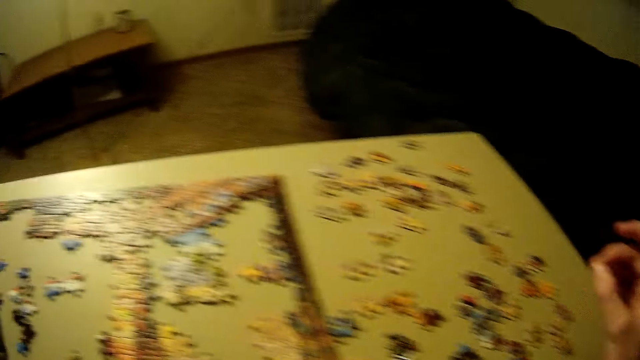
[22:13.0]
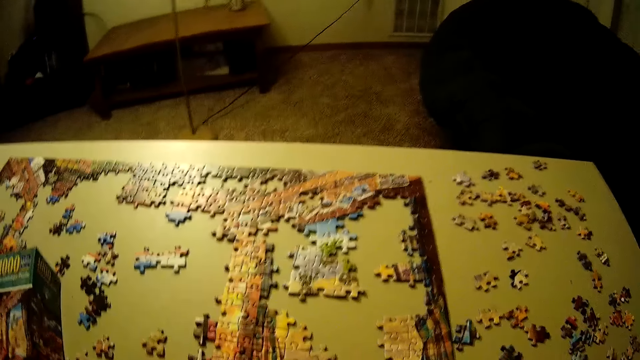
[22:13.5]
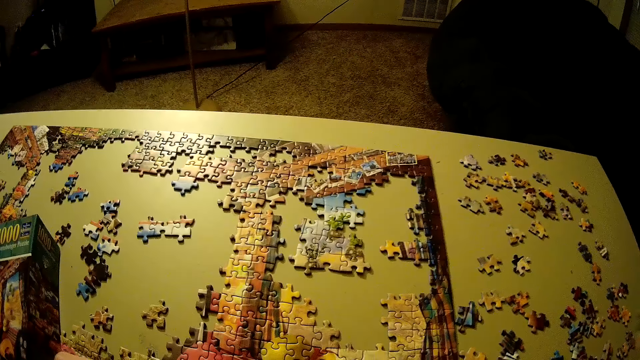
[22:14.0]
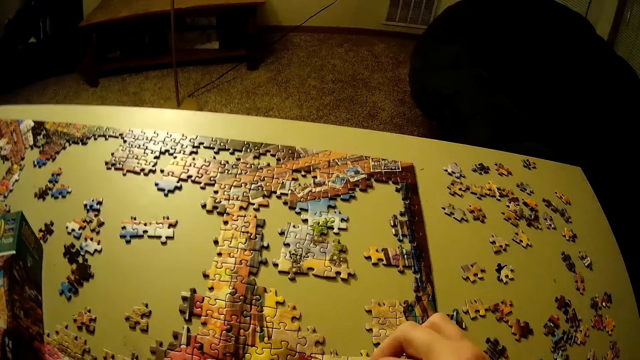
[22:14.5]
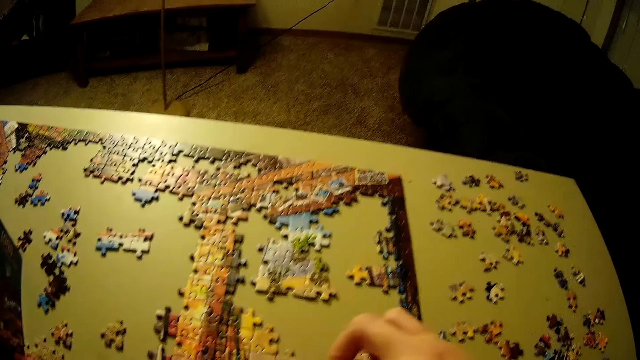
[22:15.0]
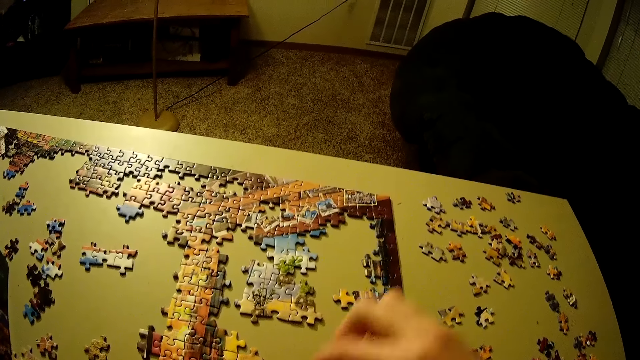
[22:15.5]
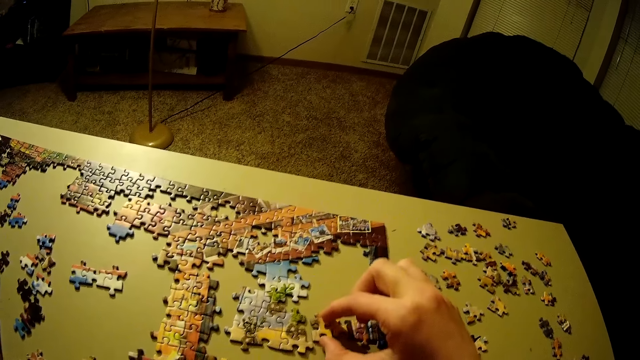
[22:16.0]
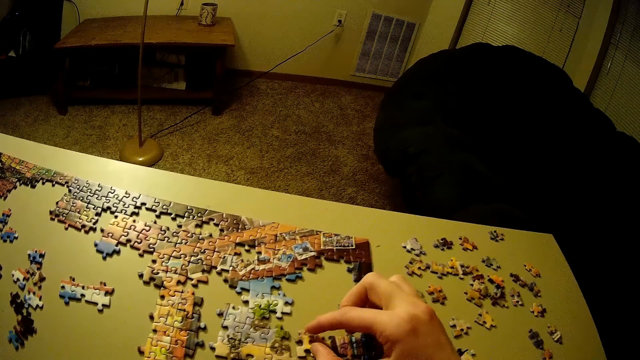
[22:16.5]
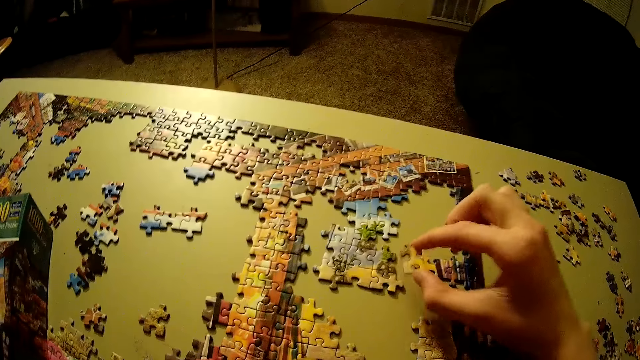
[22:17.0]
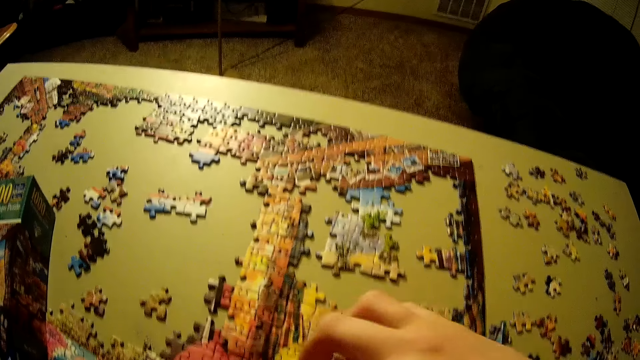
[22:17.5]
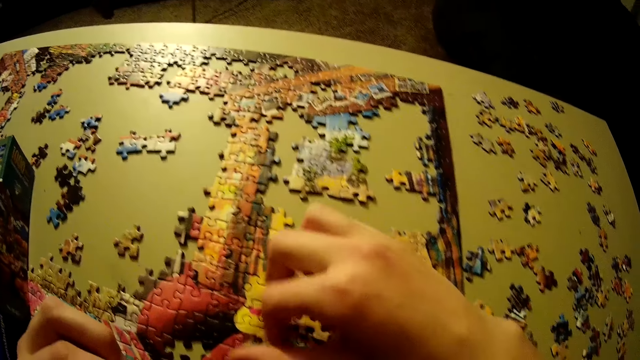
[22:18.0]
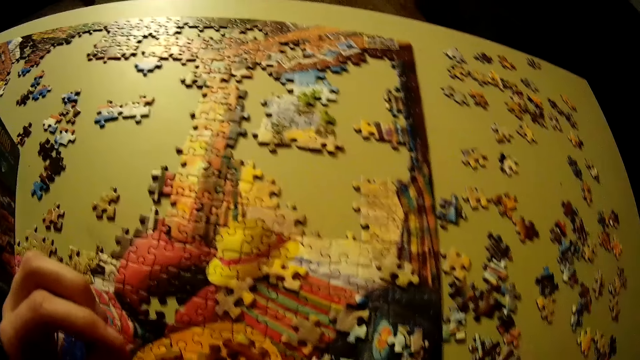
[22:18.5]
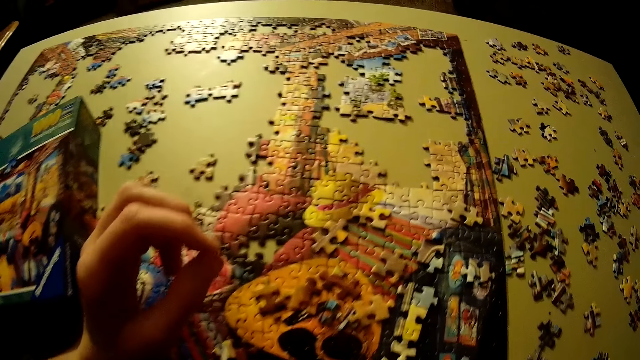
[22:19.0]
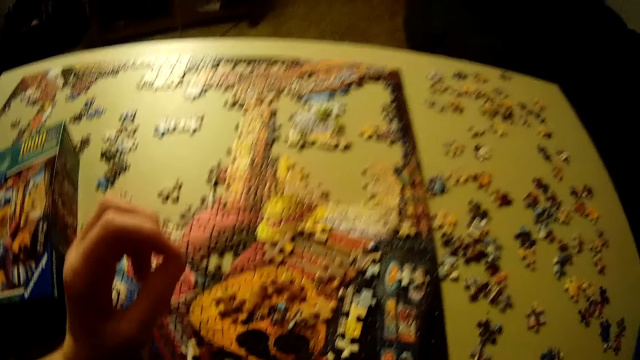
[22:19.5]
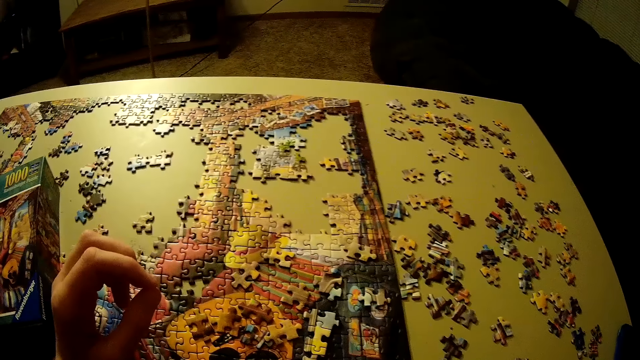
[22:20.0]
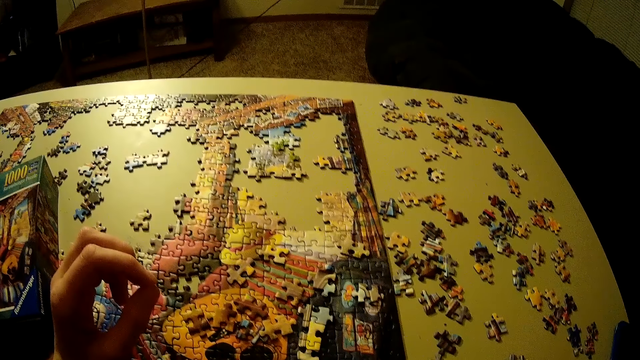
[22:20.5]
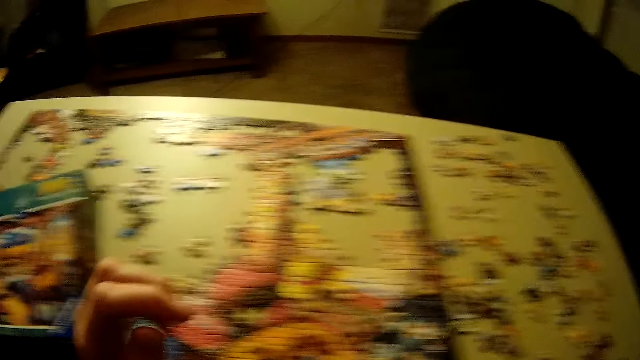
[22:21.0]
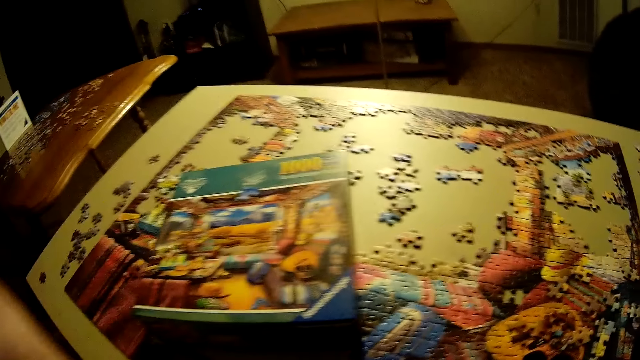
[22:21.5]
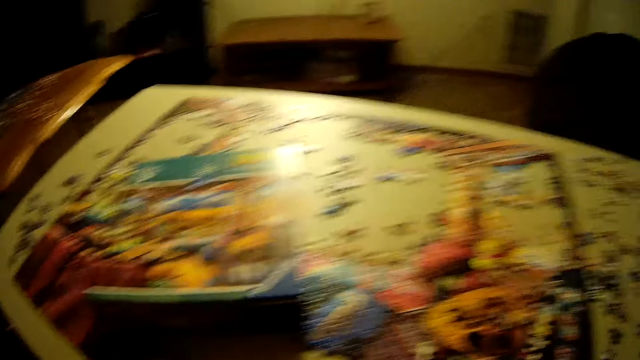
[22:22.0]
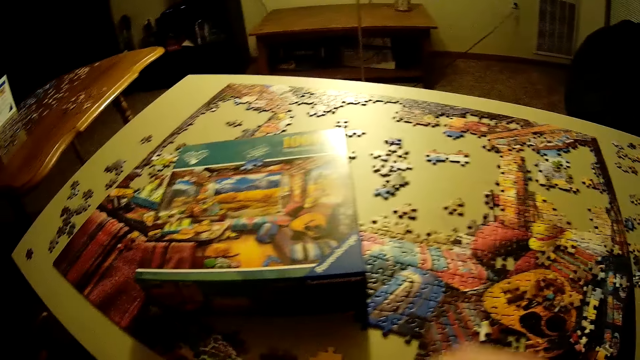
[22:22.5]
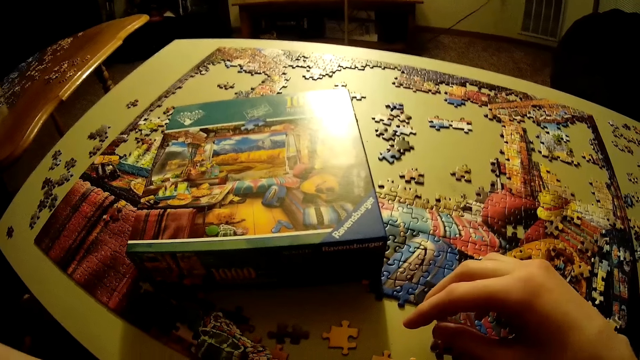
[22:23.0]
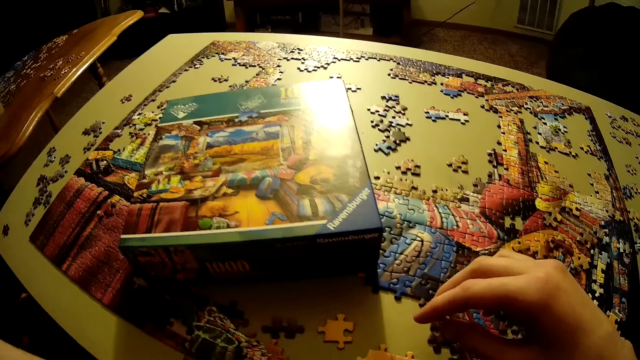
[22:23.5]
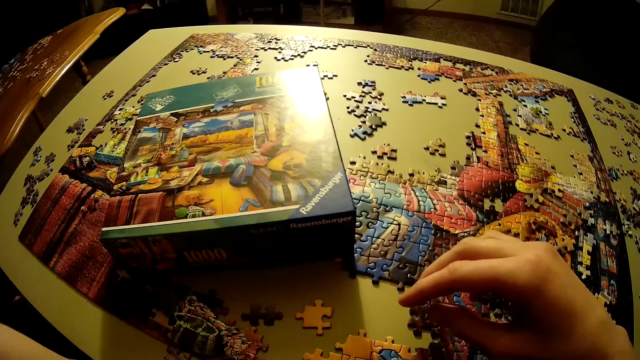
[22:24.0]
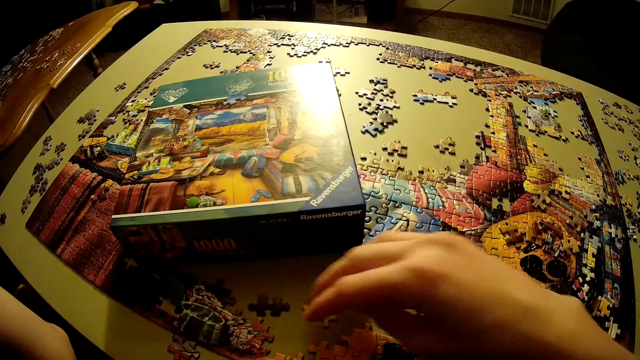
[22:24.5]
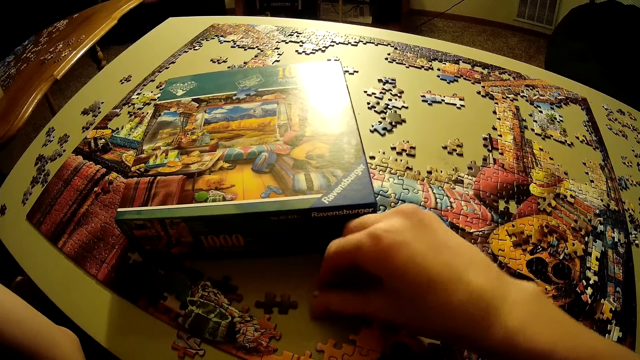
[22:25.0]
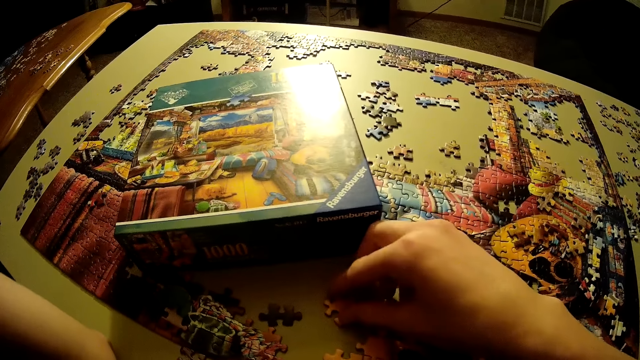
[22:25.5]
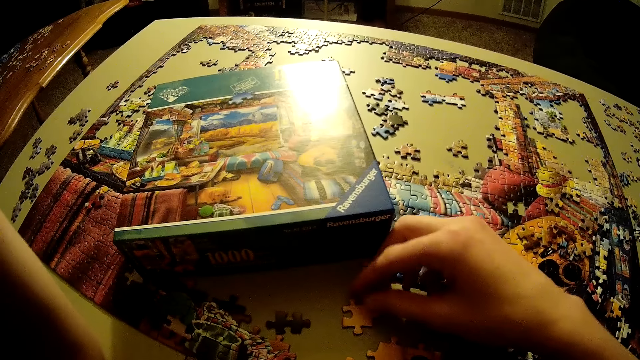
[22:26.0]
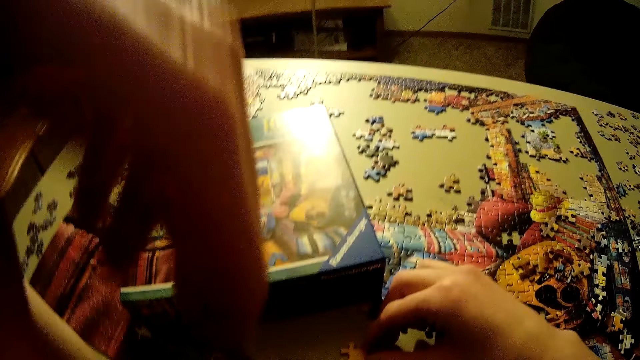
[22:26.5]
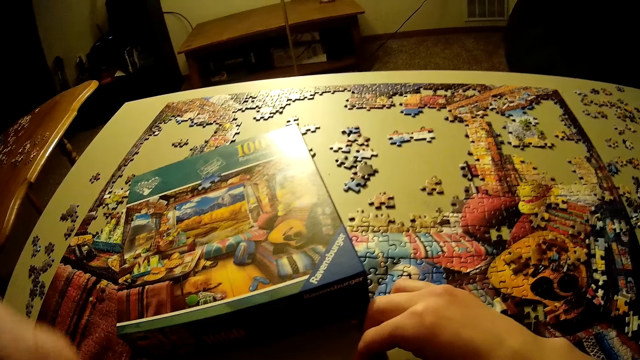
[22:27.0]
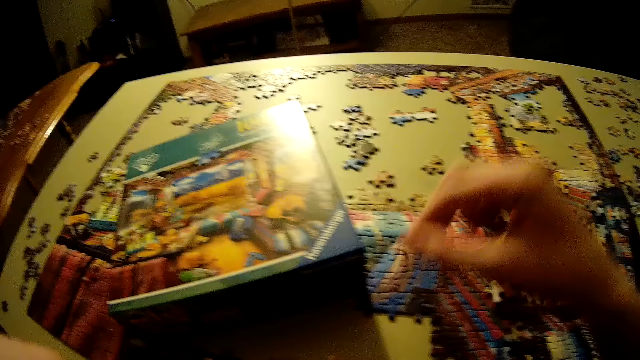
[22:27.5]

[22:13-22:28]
The camera wearer picks the puzzle piece. They move another piece of the puzzle on the table. They place the puzzle piece on the table. They pick the puzzle piece. They touch another piece of puzzle on the table. They place the puzzle piece on the table. They look around. They adjust the camera. They move another piece of the puzzle on the table.

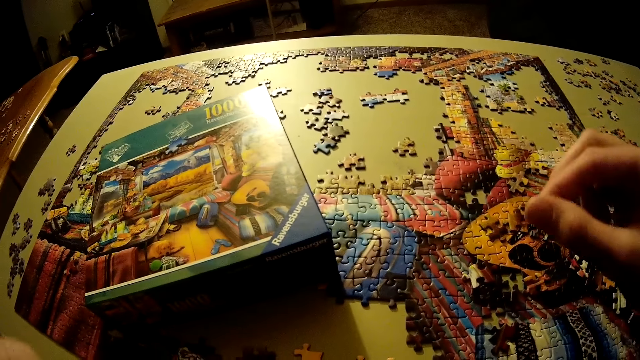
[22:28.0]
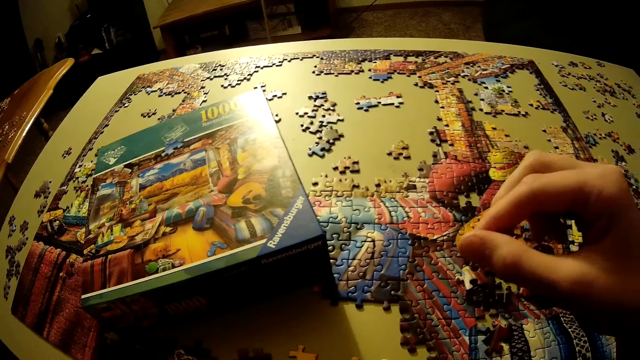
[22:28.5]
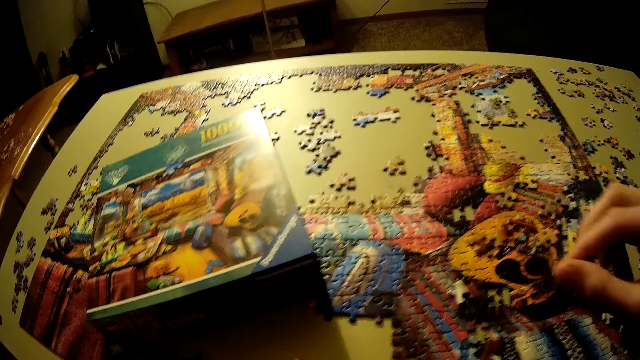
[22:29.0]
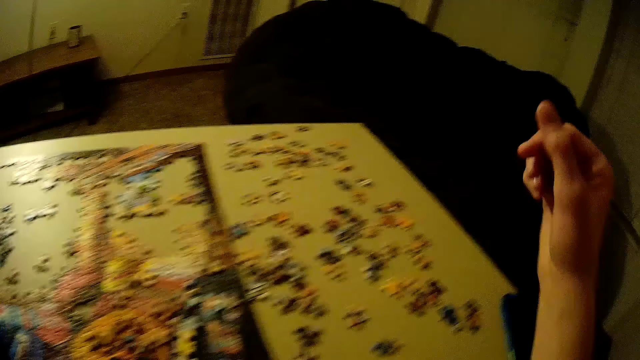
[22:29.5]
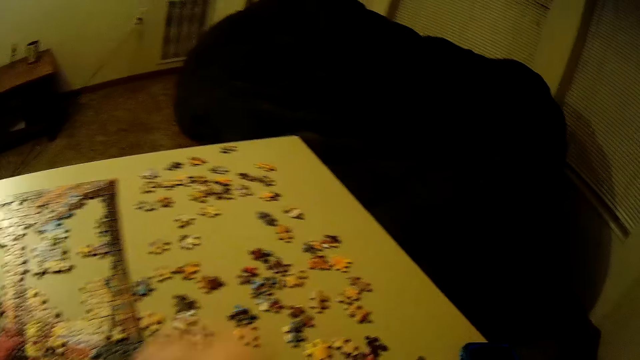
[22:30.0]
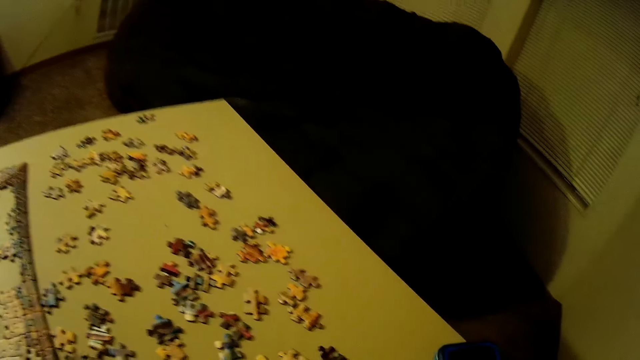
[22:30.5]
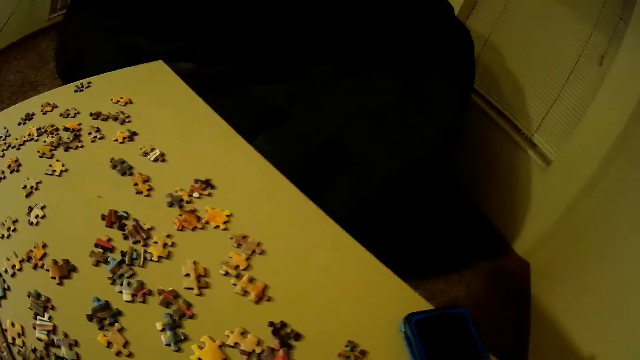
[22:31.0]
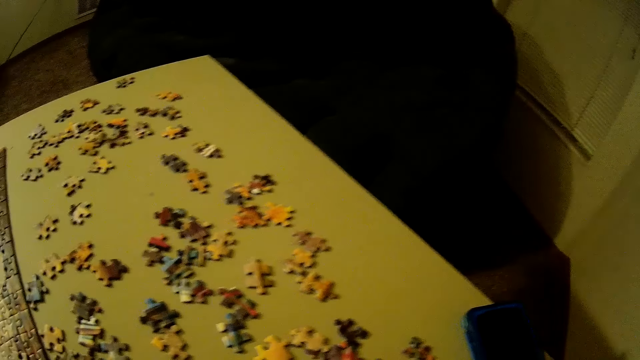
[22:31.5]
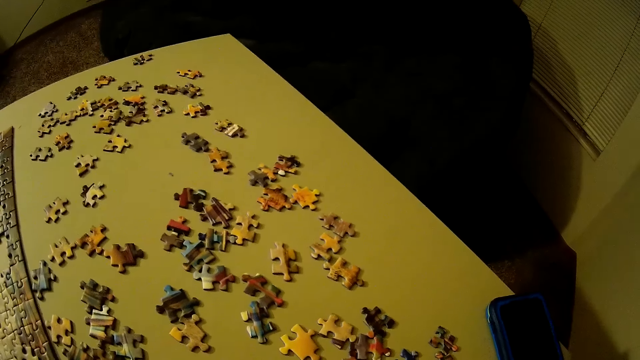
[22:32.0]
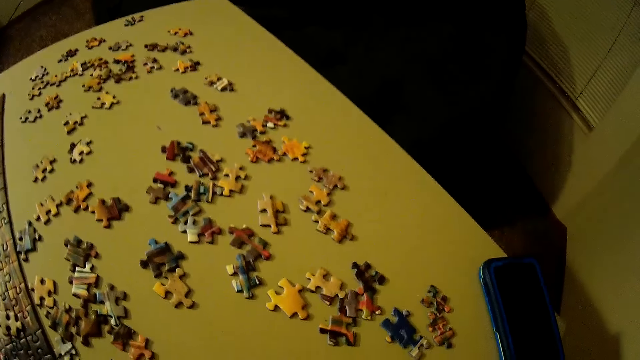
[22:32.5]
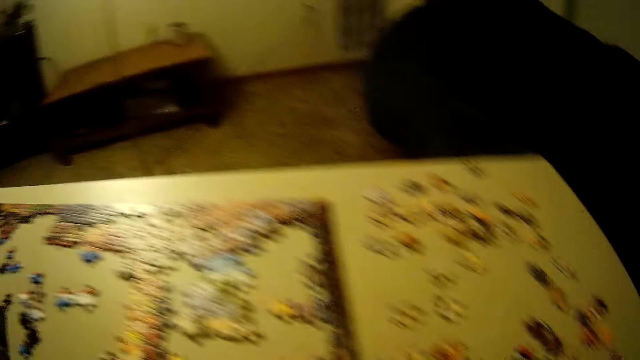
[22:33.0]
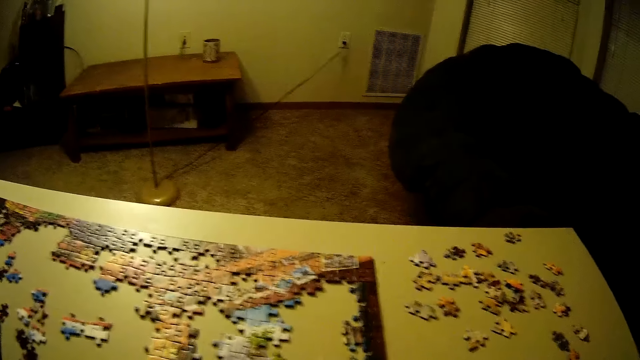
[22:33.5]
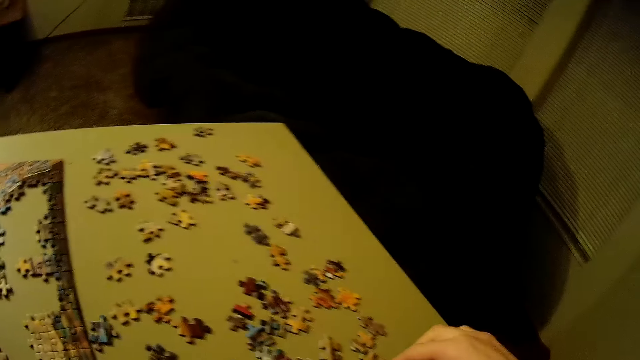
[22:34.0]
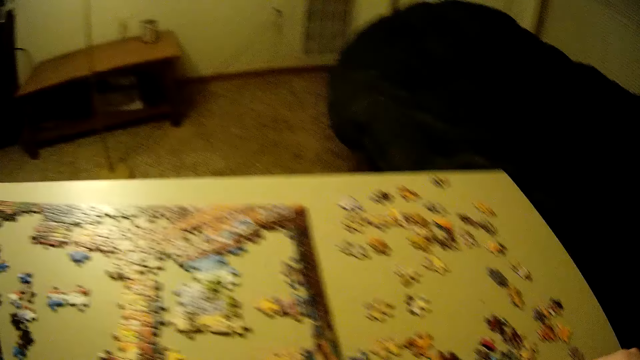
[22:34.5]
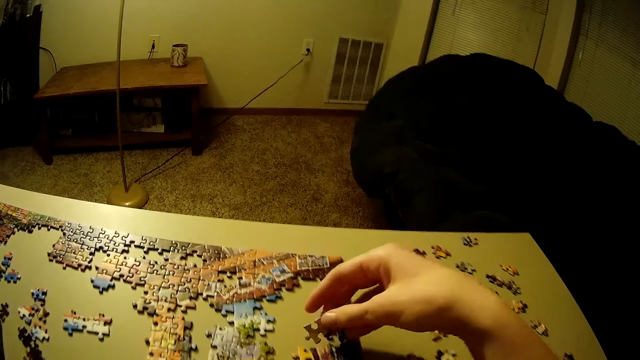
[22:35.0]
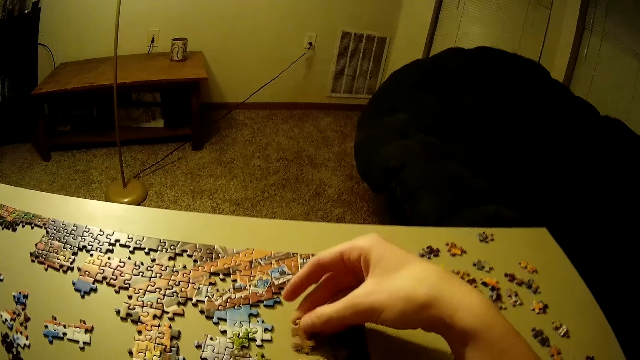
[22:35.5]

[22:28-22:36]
The camera wearer looks around. They pick the puzzle piece. They move another piece of the puzzle on the table.
